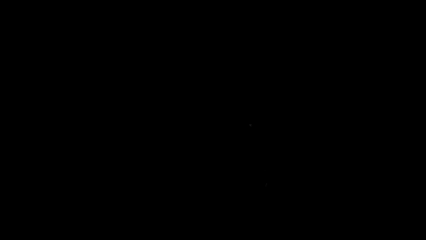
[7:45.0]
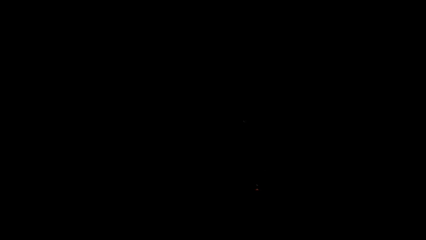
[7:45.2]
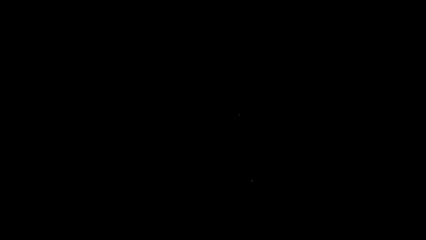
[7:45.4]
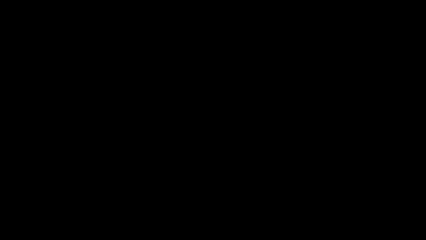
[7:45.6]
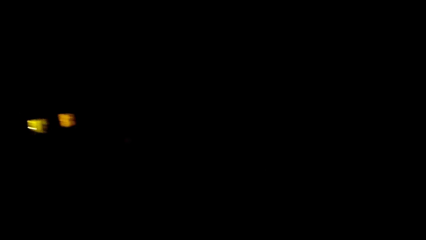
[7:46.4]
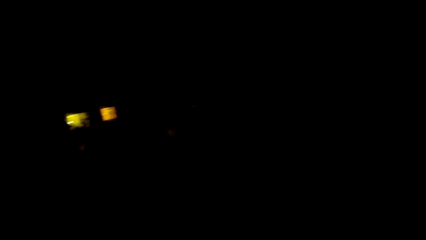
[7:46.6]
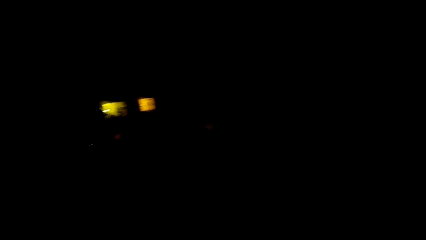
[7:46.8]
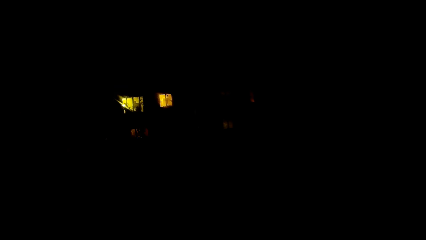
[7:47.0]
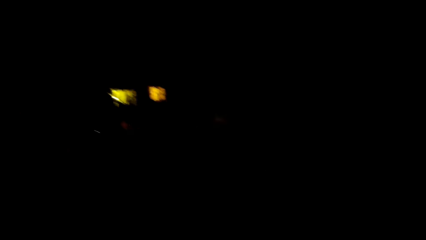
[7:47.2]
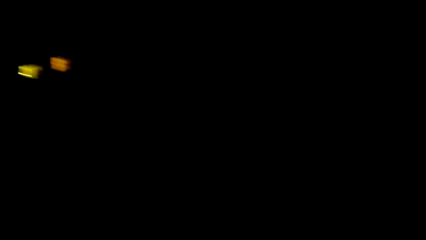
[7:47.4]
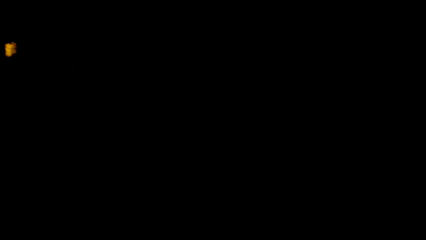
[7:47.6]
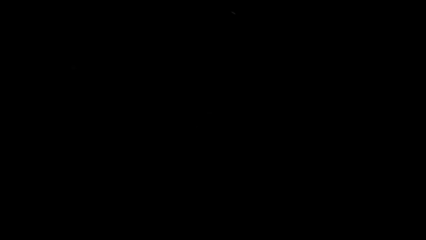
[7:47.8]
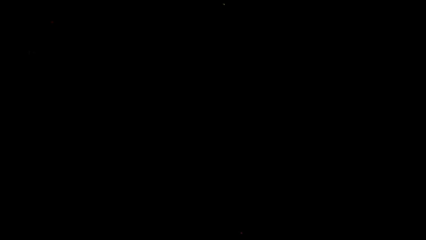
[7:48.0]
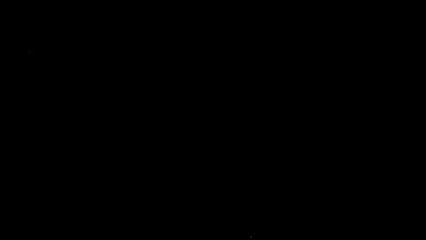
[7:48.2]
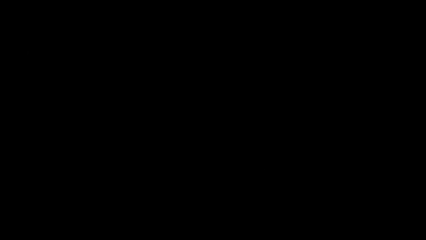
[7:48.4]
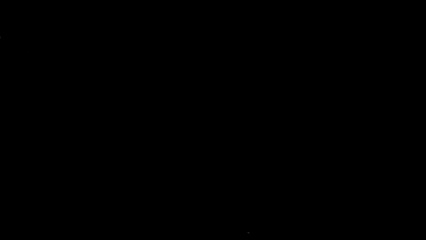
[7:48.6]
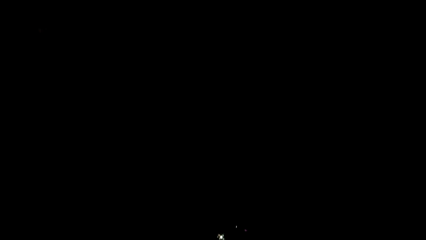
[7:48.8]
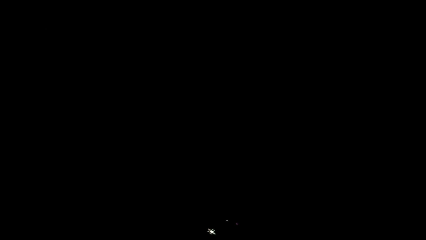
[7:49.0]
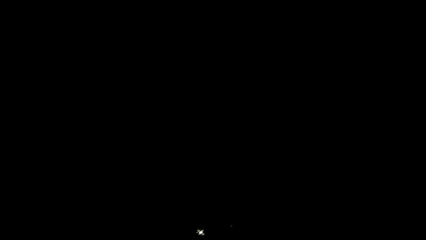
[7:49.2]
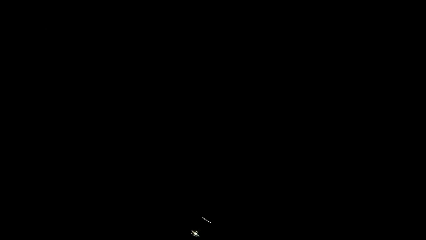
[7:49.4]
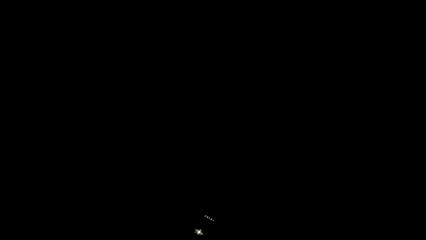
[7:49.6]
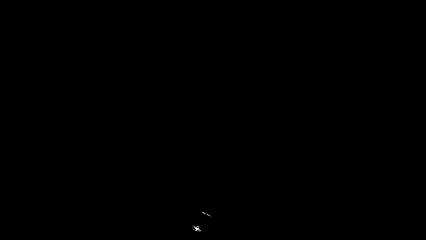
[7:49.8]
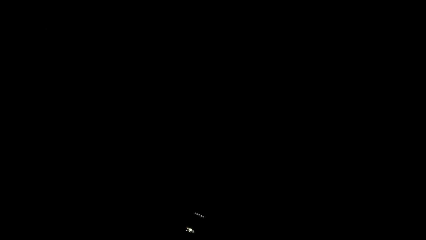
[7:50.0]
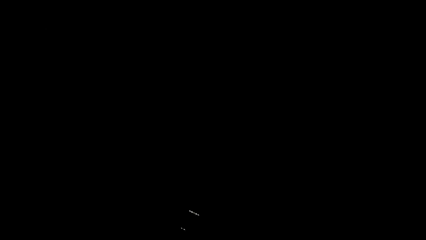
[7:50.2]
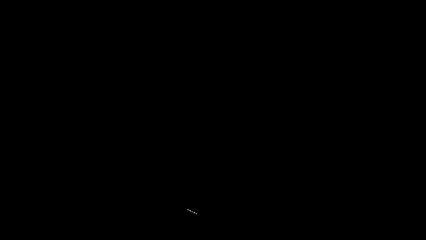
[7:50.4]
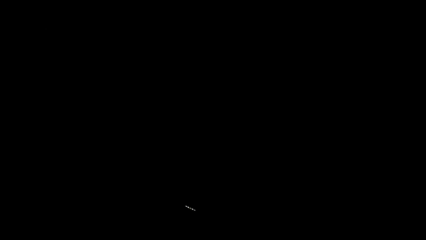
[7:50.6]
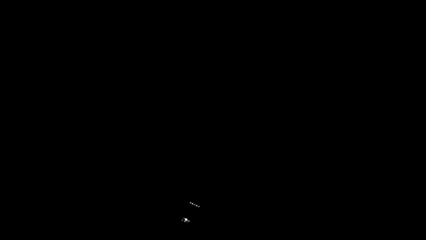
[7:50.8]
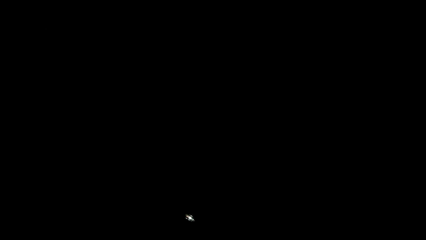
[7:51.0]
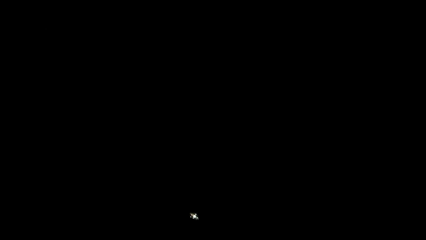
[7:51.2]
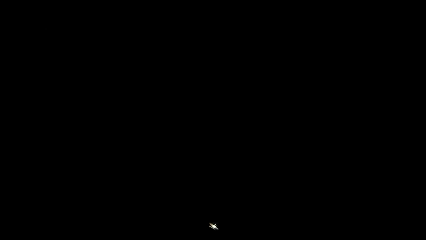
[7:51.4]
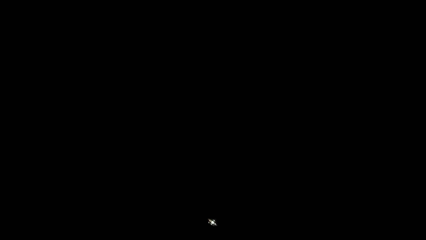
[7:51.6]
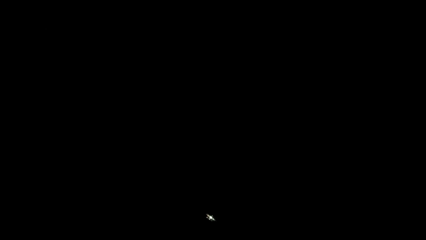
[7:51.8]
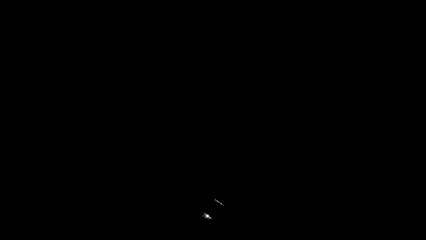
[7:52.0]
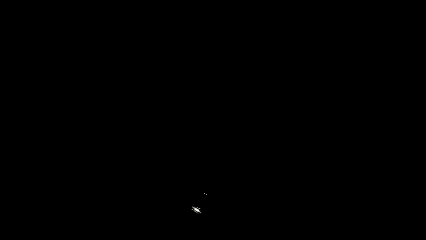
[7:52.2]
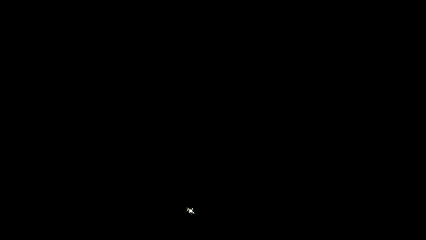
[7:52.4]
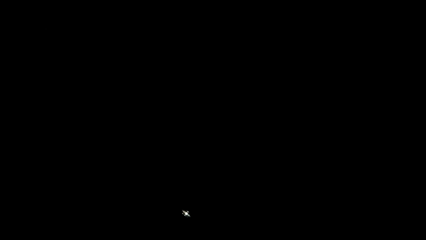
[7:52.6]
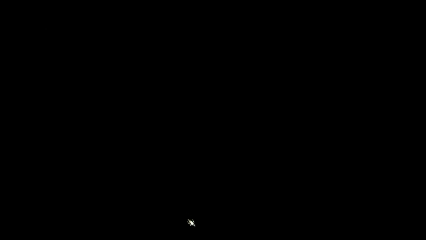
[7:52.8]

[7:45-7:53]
The camera wearer dialogues with a woman.

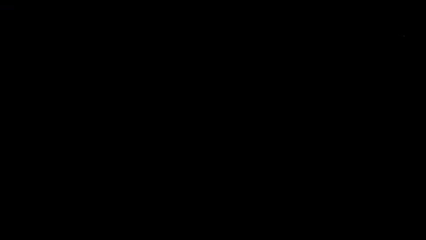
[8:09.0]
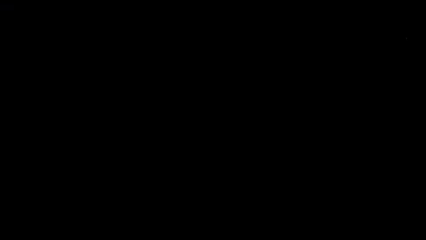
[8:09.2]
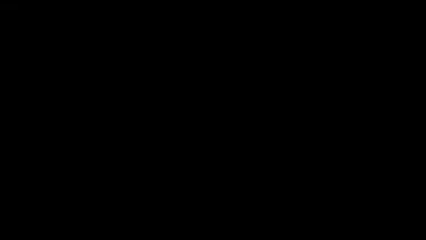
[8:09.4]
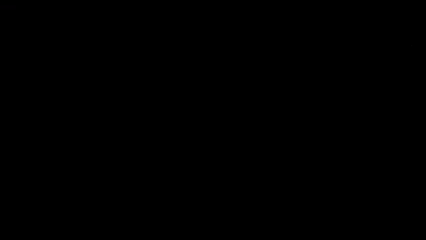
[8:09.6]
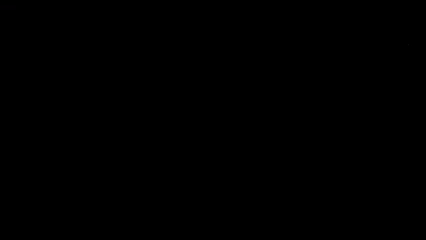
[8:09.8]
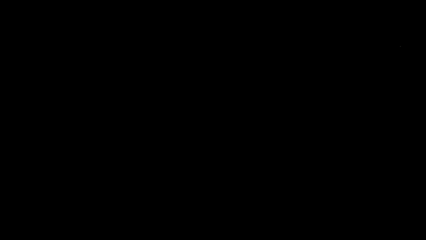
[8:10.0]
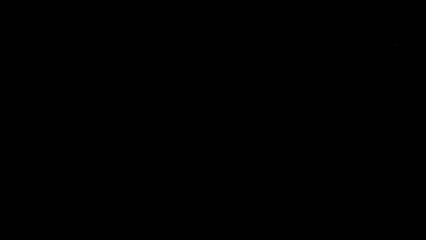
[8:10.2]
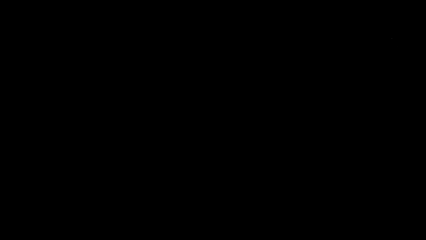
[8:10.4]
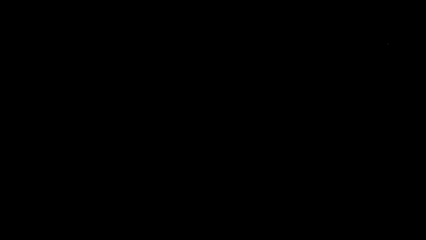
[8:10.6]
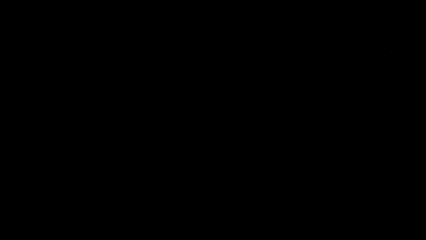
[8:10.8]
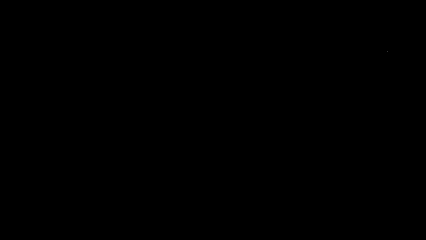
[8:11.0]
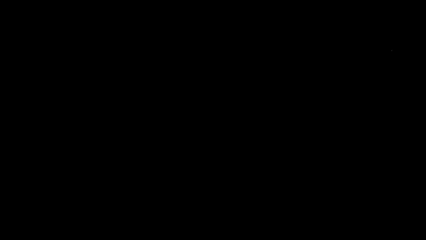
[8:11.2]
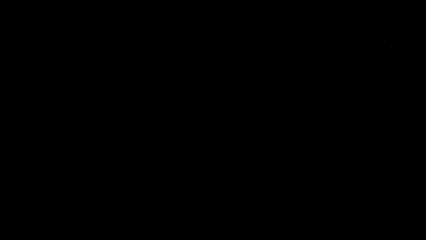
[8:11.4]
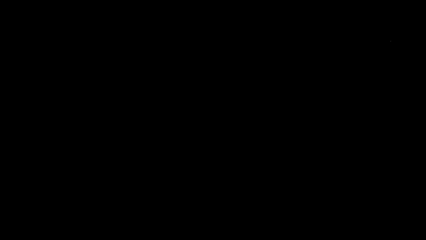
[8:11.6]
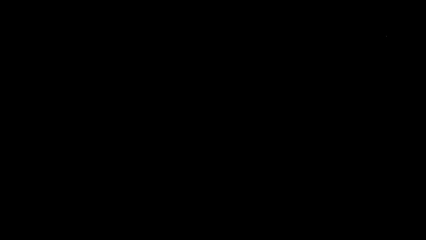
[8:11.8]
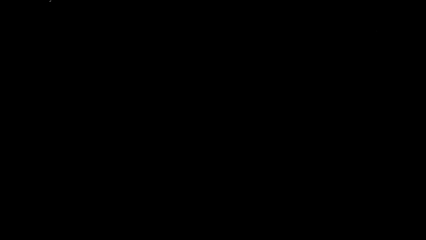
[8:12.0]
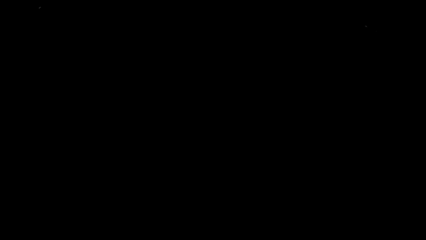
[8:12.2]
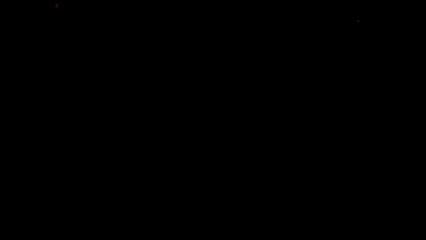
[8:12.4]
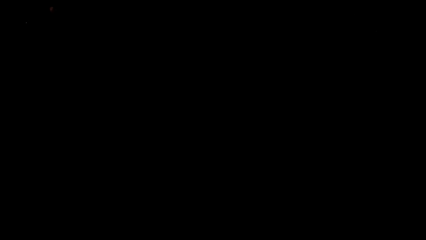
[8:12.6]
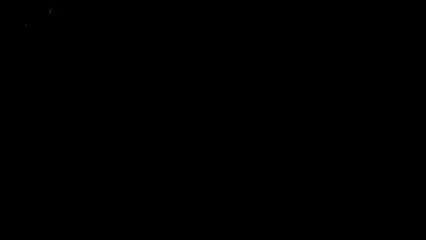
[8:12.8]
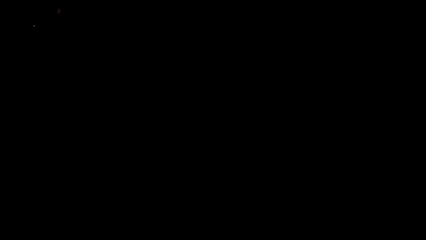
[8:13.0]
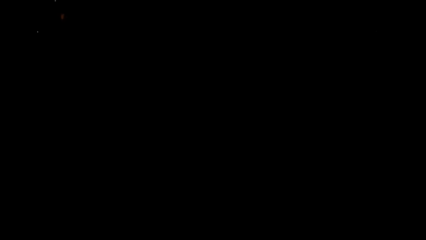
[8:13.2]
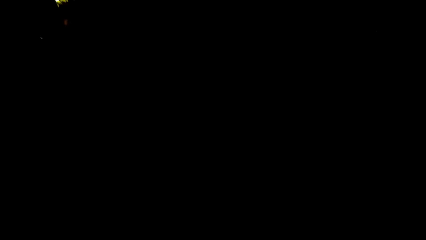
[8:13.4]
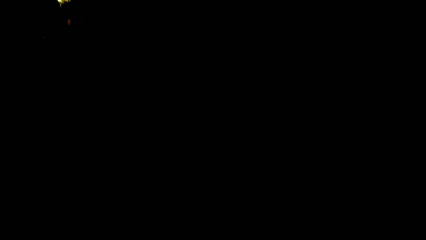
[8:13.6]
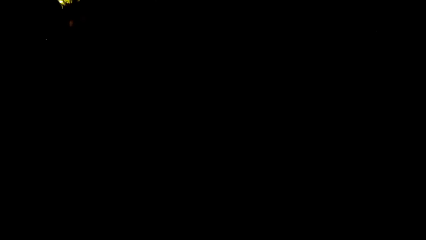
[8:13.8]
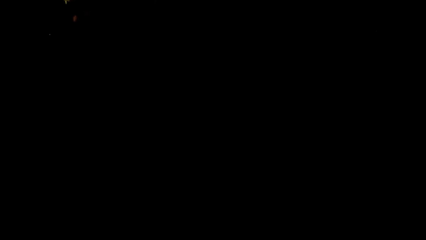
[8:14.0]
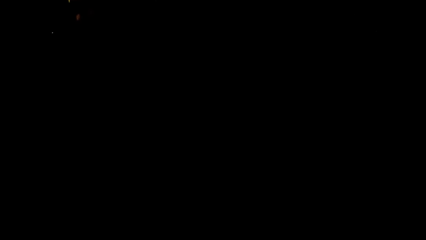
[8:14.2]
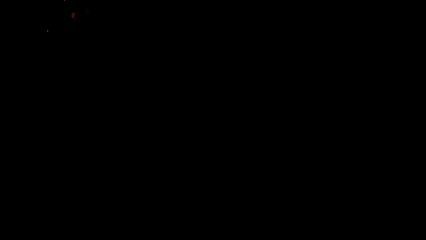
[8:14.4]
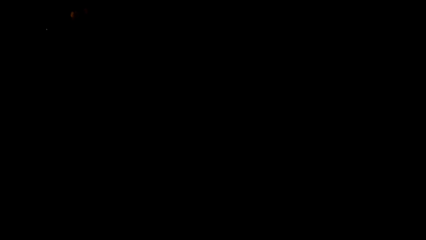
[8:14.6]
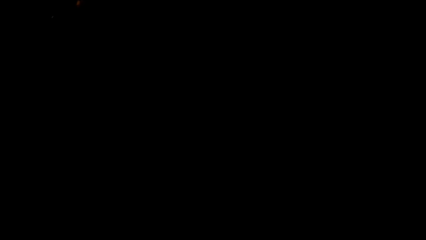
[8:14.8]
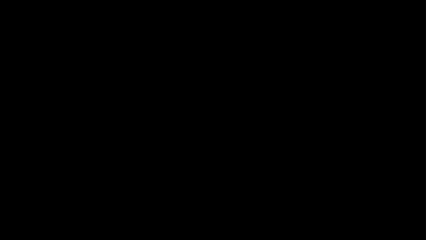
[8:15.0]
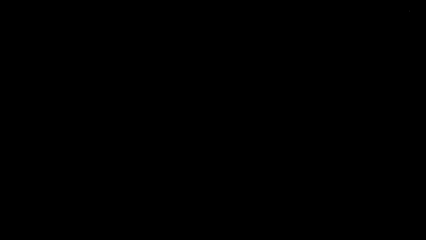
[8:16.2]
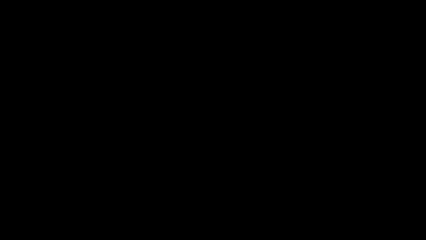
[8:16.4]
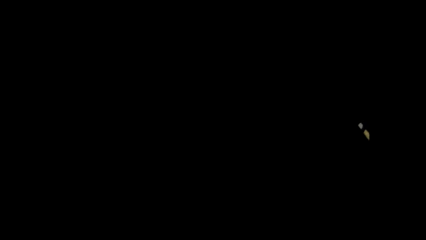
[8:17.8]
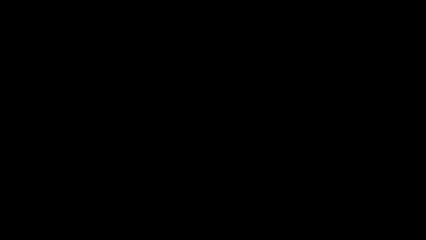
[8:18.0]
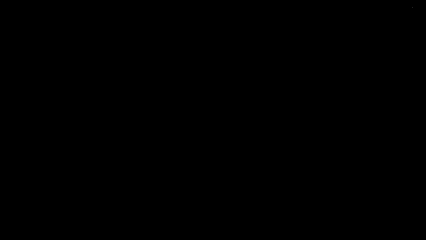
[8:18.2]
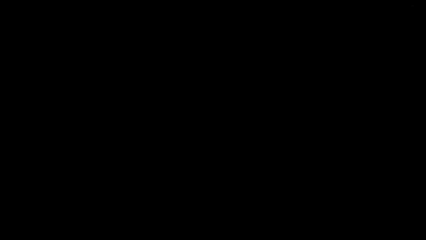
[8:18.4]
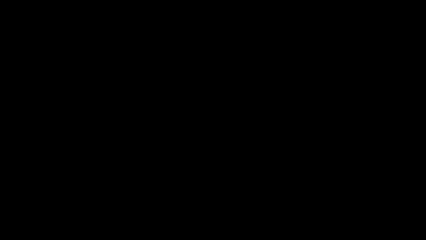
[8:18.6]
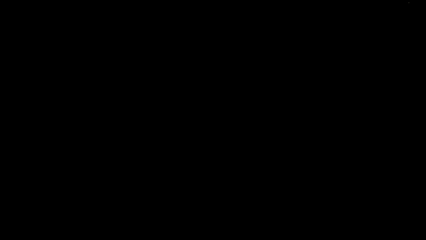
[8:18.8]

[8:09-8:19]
The camera wearer looks around. They dialogue with the woman.
